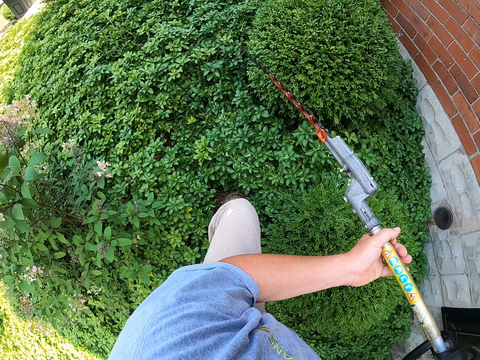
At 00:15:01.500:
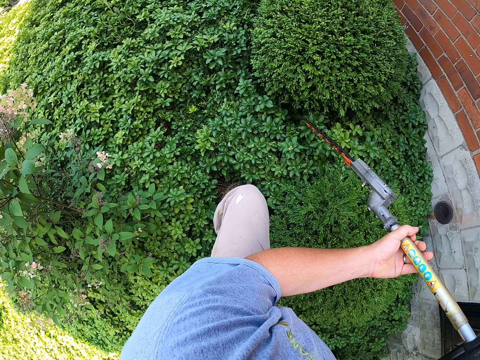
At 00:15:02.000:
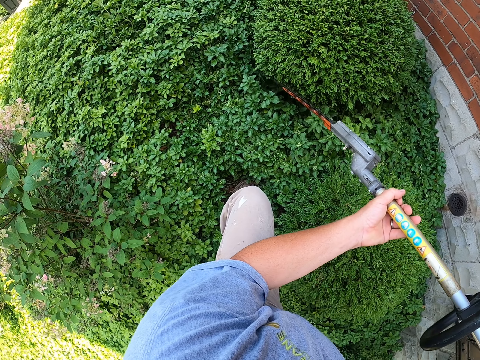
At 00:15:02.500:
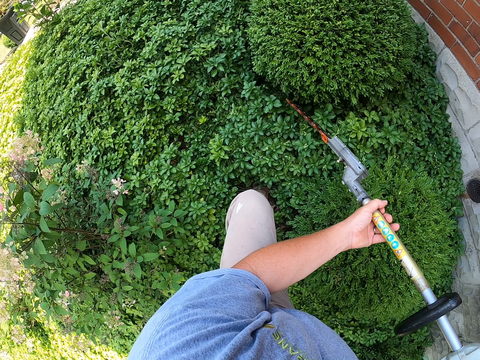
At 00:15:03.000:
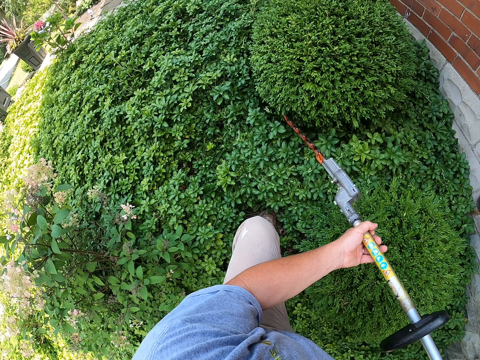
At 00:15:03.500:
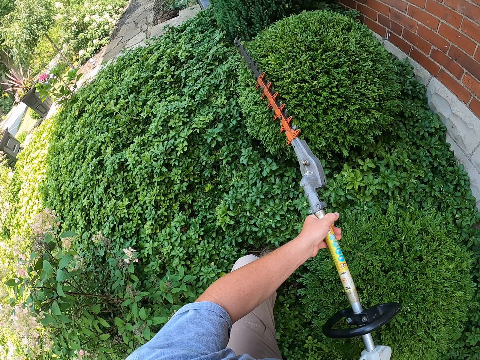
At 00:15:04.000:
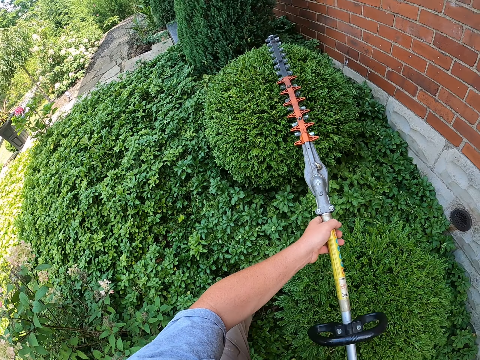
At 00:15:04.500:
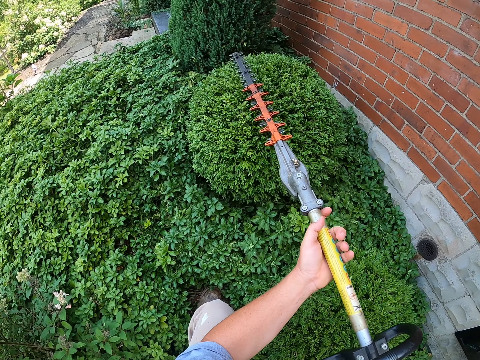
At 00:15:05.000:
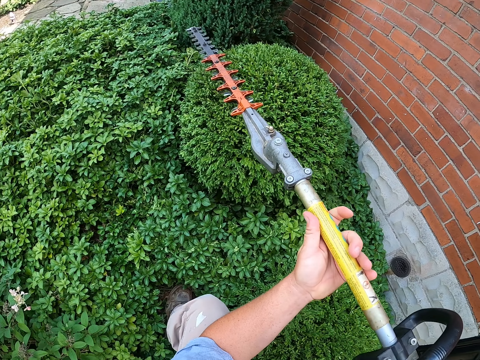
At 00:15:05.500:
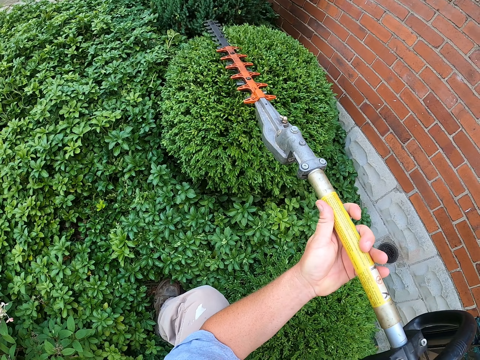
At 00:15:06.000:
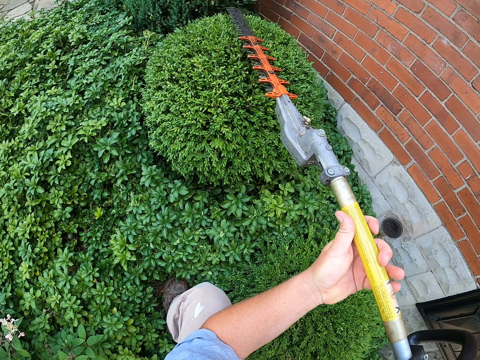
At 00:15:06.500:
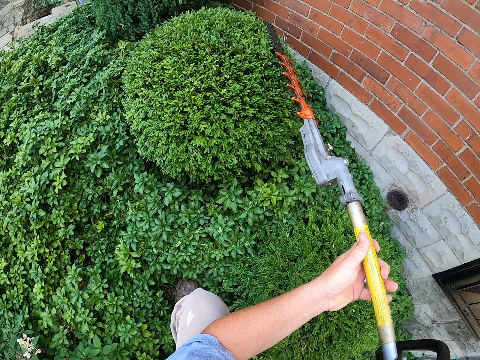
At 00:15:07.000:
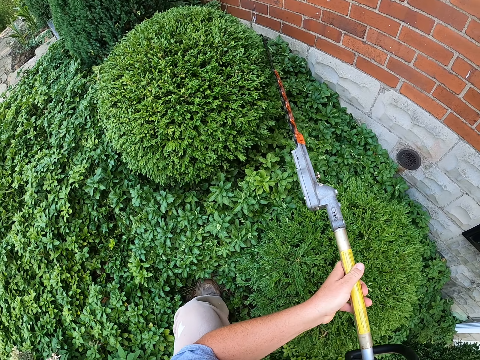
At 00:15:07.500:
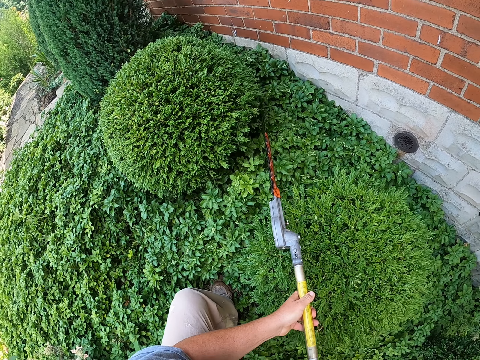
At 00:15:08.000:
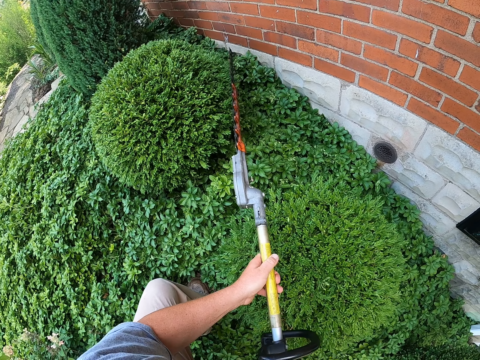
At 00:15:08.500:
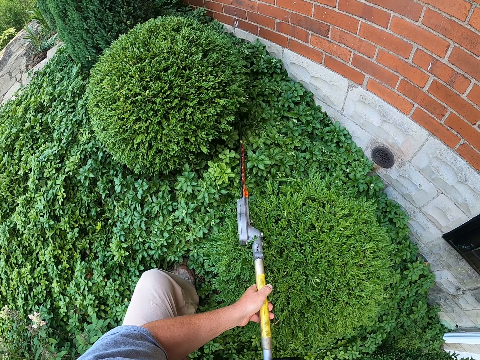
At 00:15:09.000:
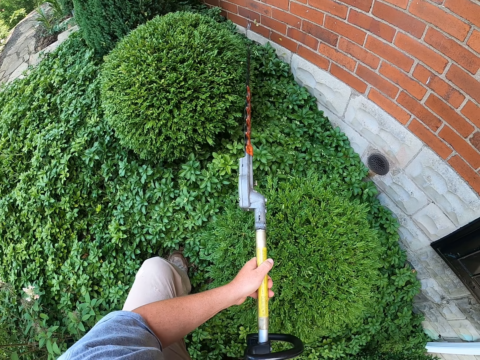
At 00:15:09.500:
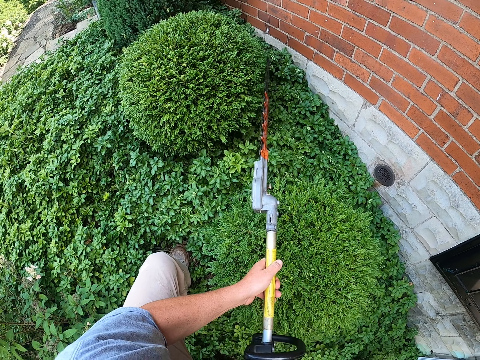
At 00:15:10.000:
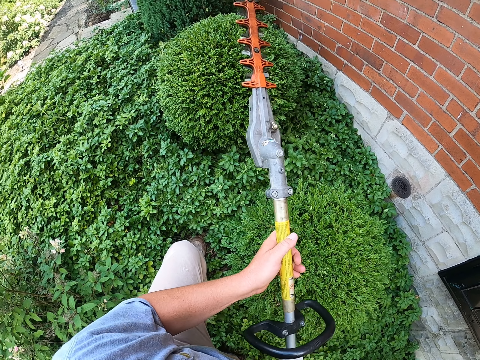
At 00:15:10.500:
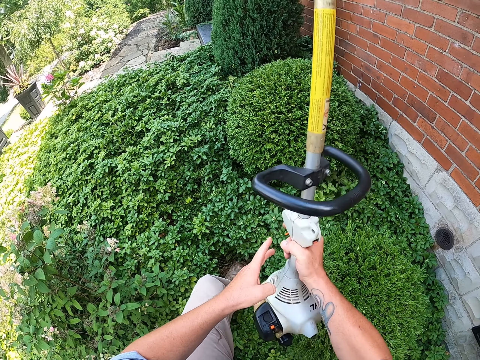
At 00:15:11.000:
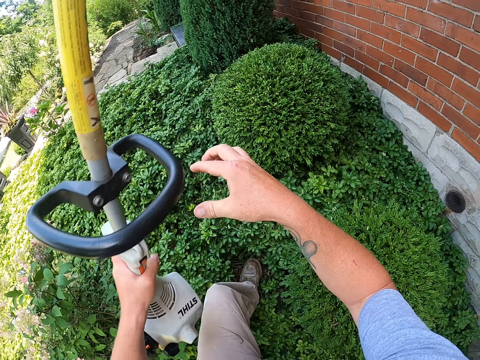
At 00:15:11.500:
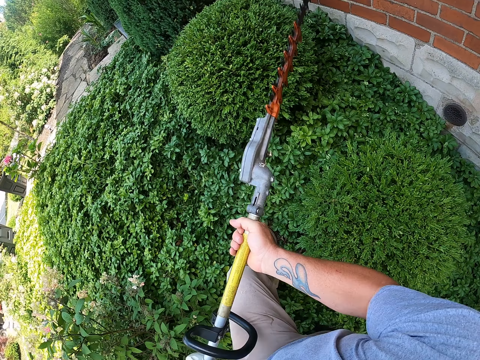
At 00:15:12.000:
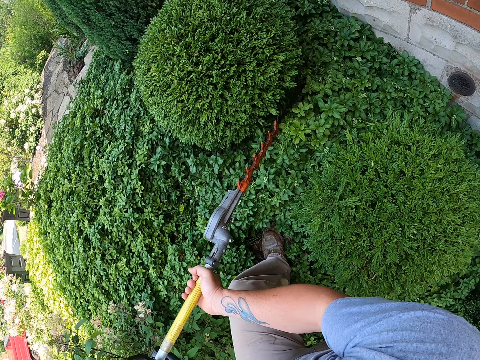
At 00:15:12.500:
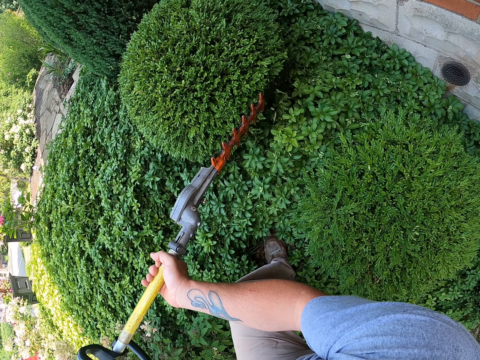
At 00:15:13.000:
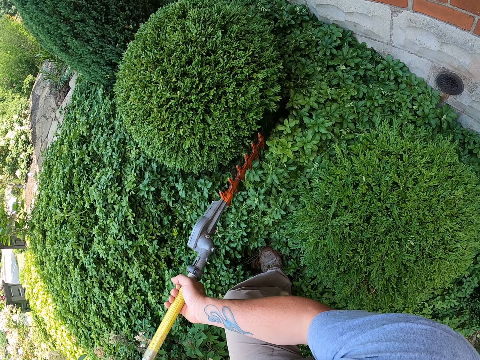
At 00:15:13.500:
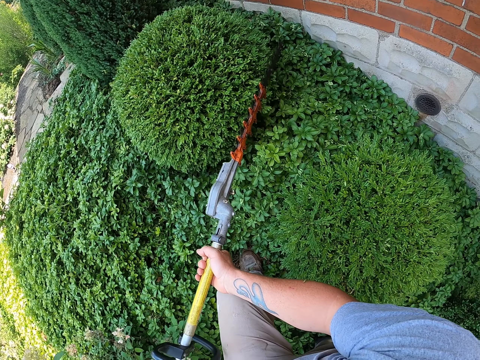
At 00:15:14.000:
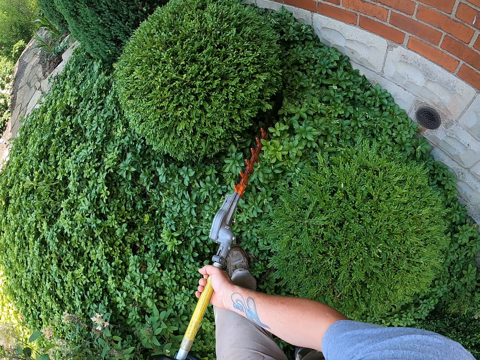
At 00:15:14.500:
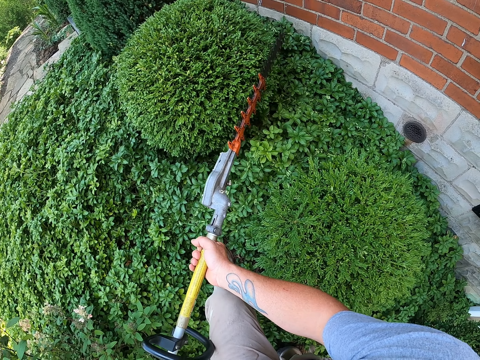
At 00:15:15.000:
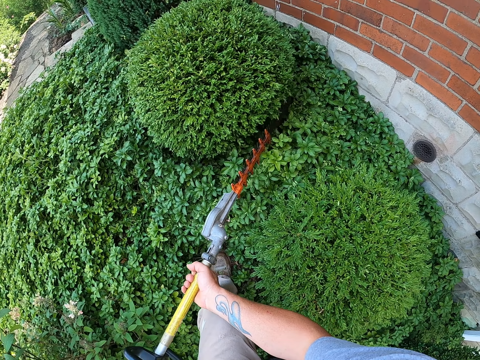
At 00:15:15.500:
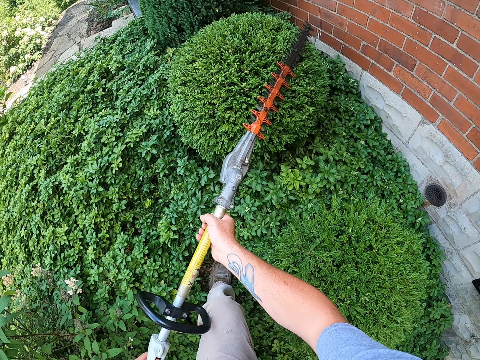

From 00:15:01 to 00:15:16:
The camera wearer trims the shrub with the edge trimmer. They transfer the edge trimmer. They trim the shrub with the edge trimmer.

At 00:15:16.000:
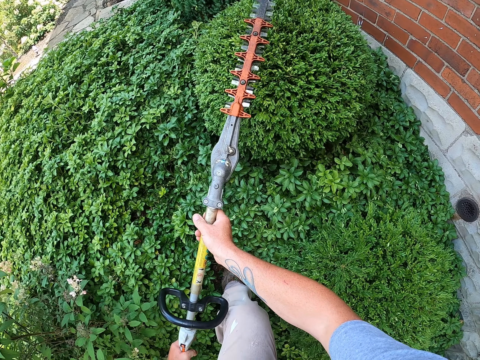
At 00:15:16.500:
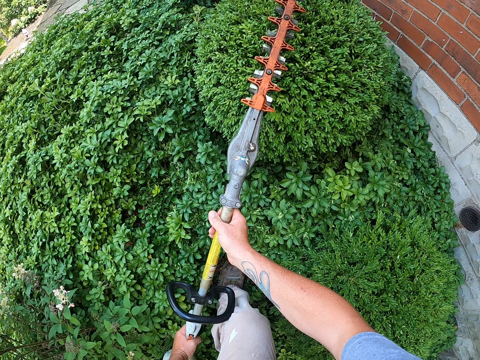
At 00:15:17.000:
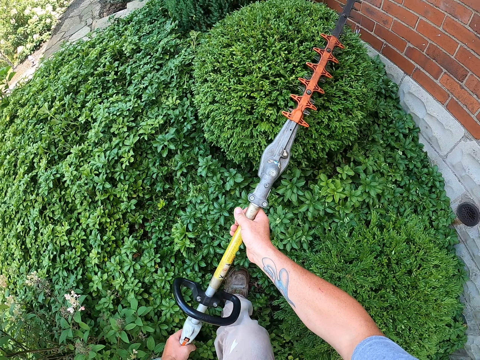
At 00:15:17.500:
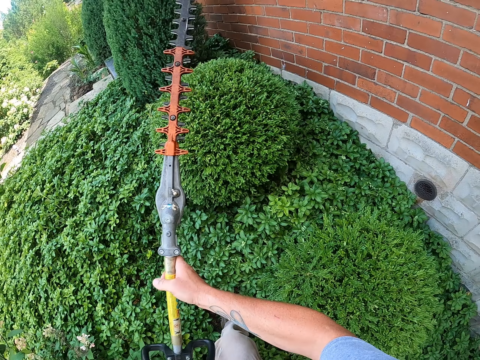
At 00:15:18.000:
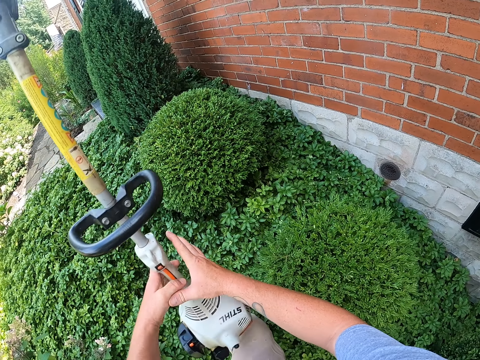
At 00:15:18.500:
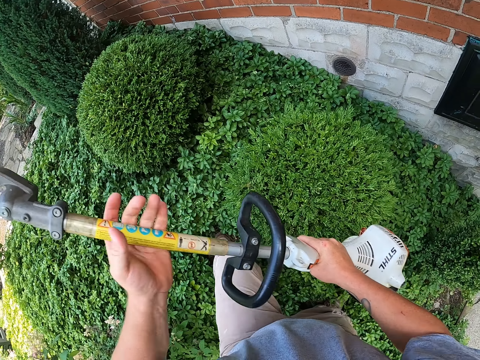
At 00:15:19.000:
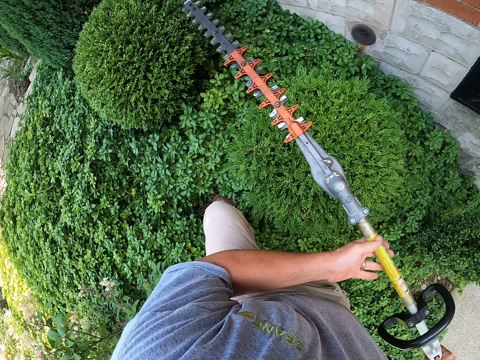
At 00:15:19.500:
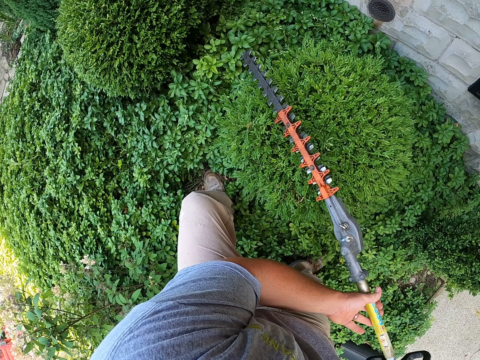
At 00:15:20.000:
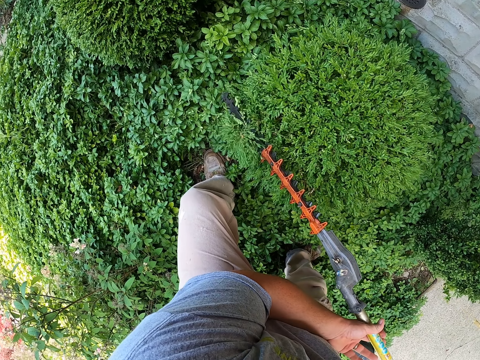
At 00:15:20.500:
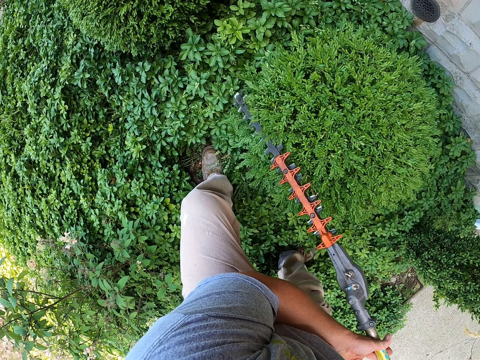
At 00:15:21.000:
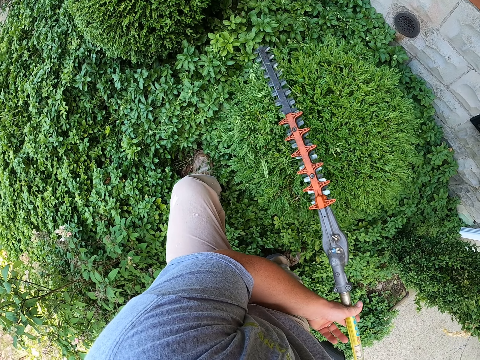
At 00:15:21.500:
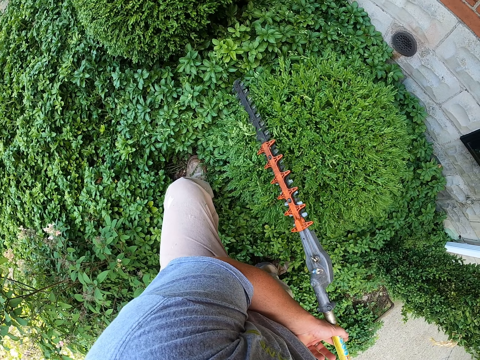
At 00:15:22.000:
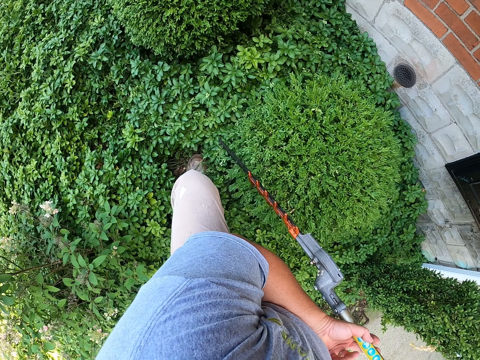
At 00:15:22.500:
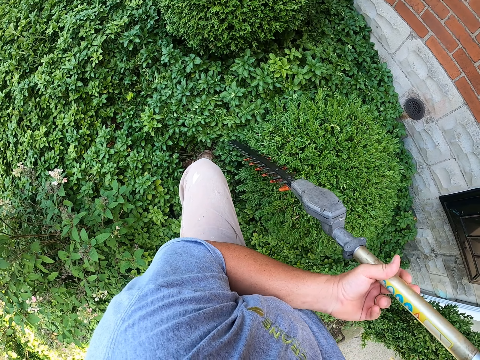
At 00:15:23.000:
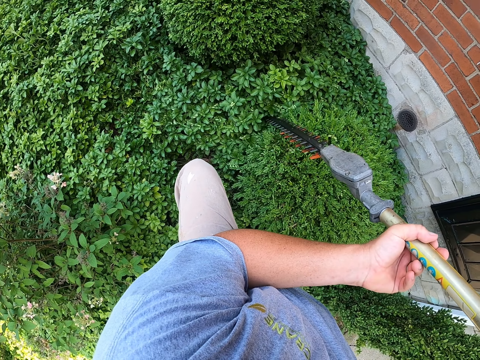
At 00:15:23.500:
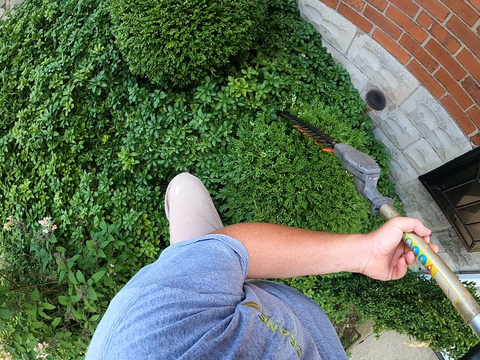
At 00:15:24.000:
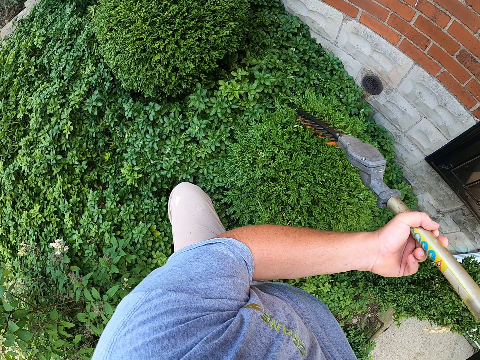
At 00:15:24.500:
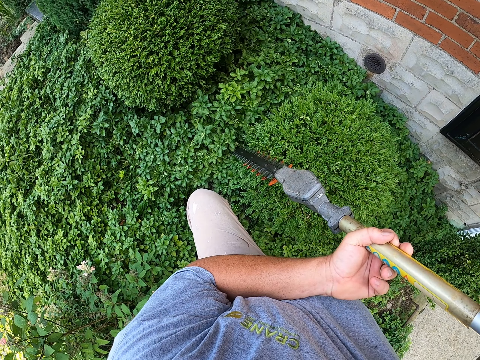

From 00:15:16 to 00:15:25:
The camera wearer transfers the edge trimmer. They trim the shrub with the edge trimmer.

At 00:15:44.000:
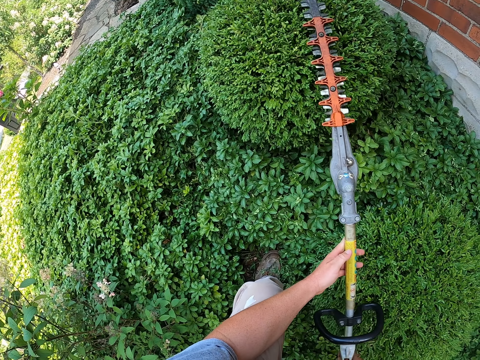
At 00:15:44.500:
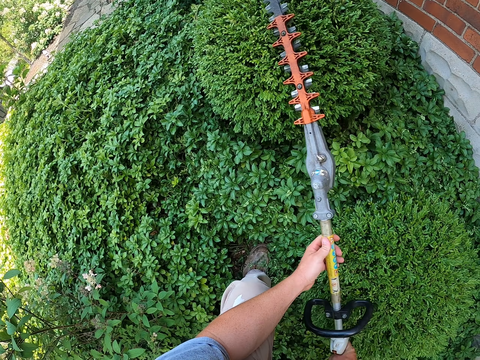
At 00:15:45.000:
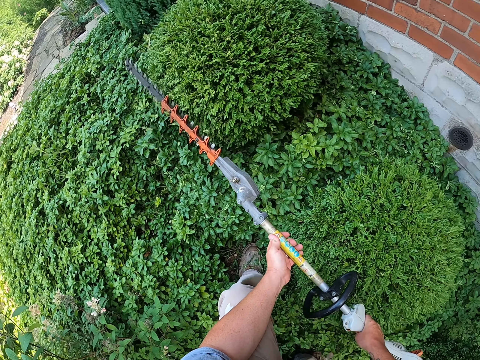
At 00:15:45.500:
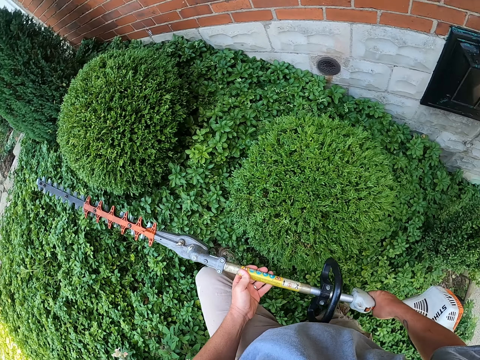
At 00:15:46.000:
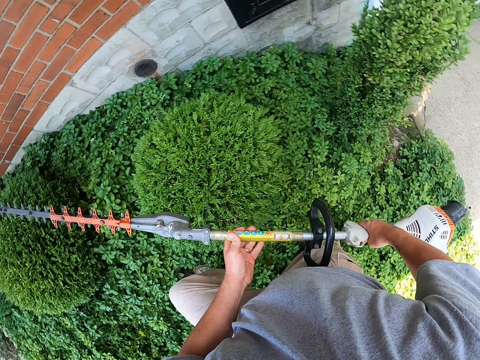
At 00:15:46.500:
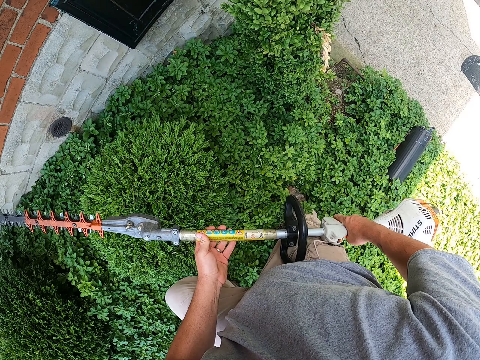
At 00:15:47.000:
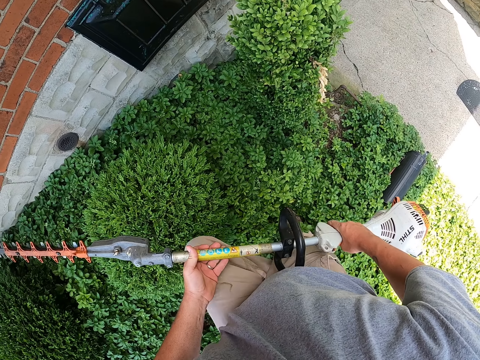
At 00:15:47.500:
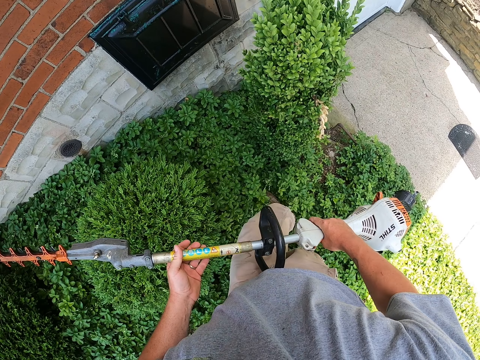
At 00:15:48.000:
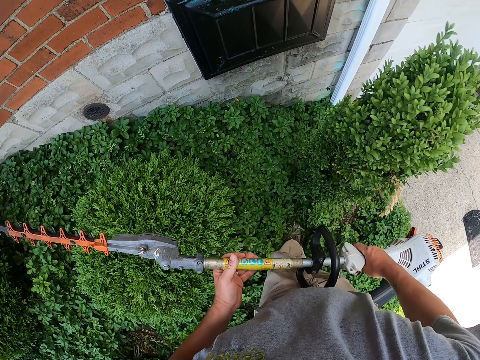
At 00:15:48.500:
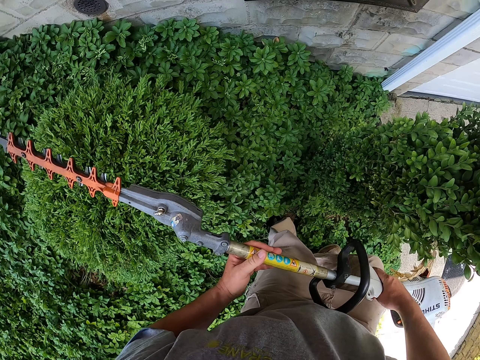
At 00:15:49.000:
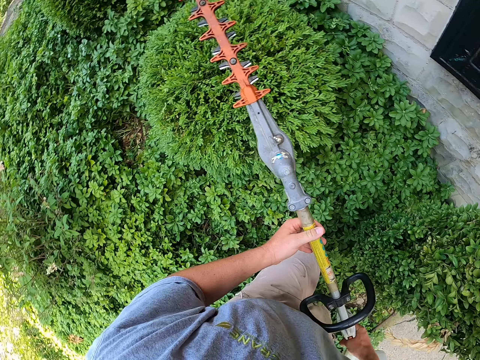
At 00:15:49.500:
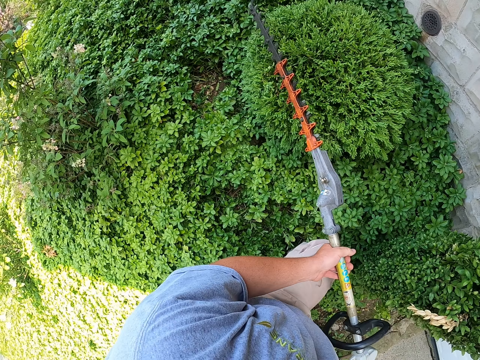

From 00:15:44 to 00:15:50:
The camera wearer moves in the garden.
